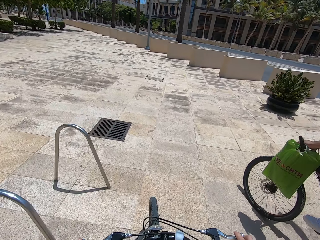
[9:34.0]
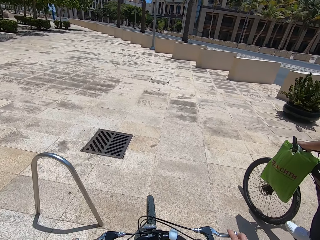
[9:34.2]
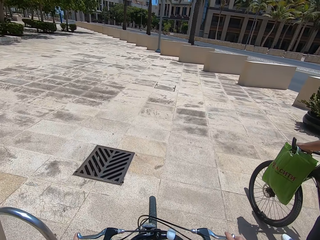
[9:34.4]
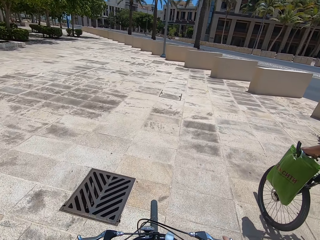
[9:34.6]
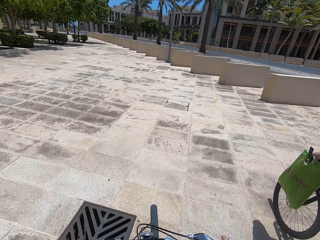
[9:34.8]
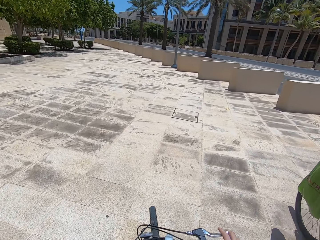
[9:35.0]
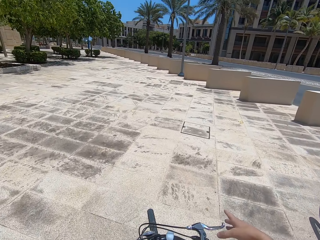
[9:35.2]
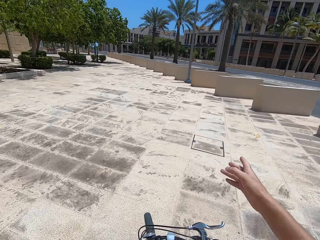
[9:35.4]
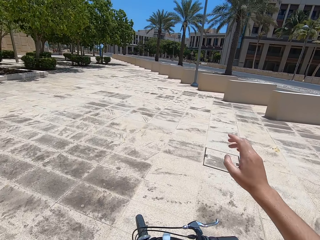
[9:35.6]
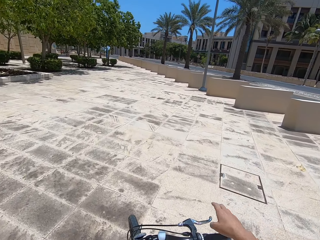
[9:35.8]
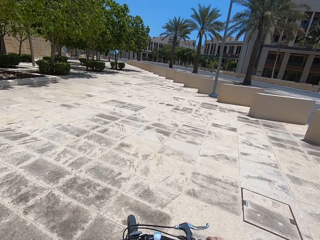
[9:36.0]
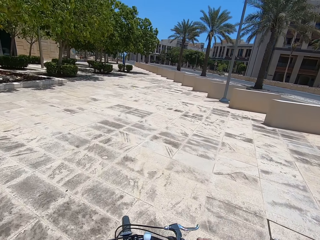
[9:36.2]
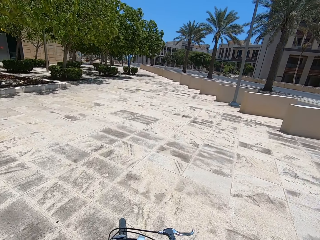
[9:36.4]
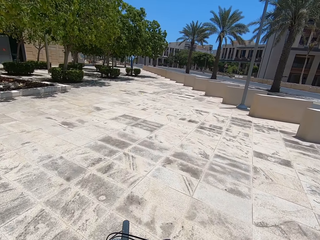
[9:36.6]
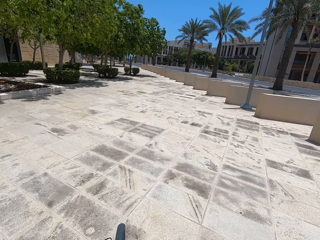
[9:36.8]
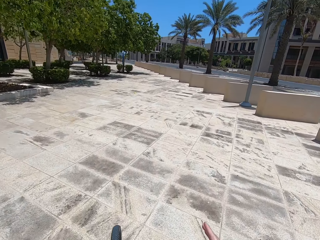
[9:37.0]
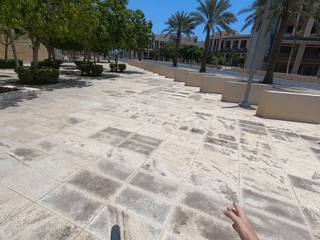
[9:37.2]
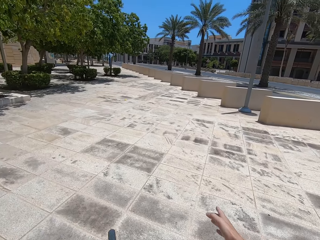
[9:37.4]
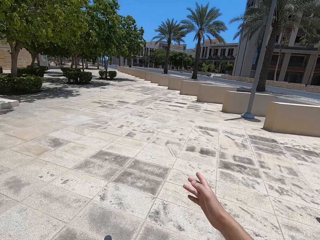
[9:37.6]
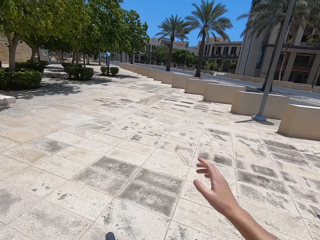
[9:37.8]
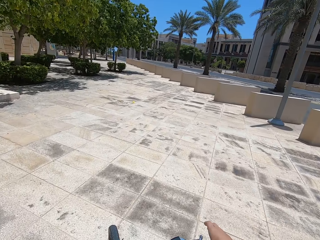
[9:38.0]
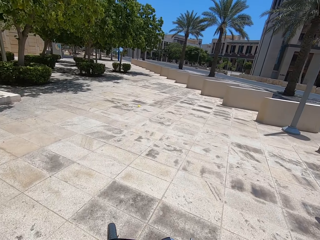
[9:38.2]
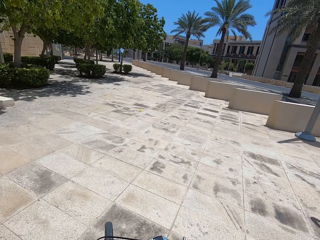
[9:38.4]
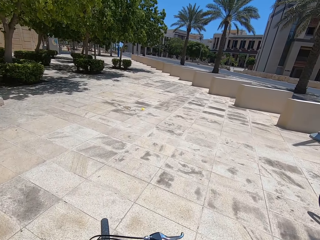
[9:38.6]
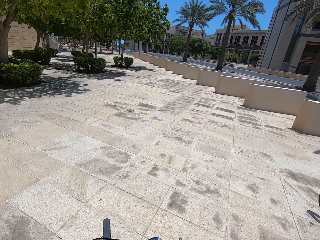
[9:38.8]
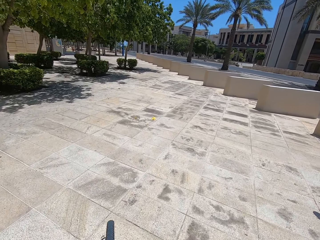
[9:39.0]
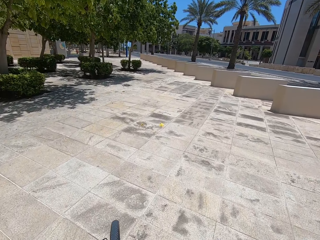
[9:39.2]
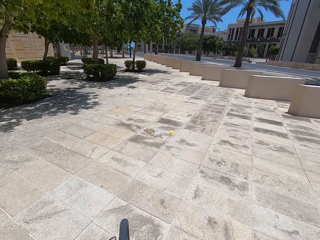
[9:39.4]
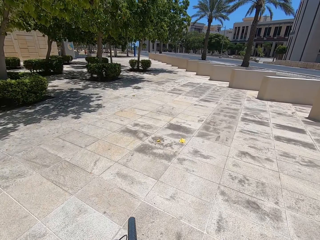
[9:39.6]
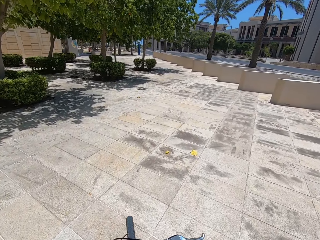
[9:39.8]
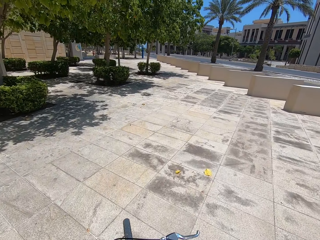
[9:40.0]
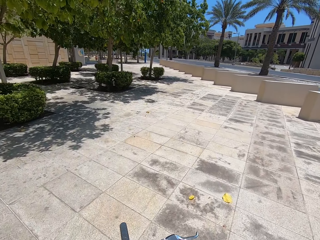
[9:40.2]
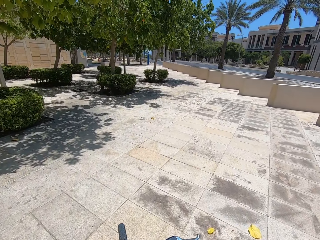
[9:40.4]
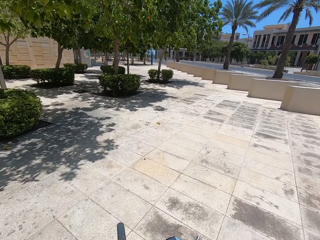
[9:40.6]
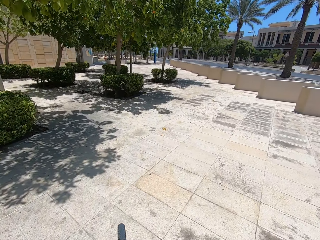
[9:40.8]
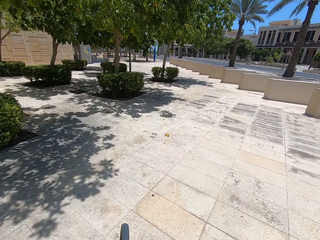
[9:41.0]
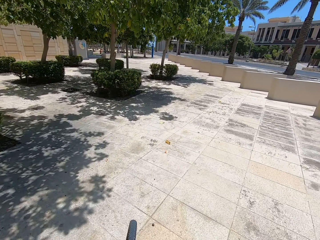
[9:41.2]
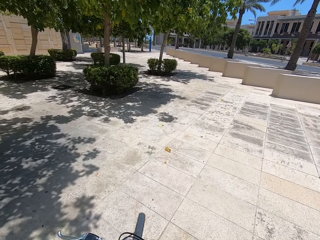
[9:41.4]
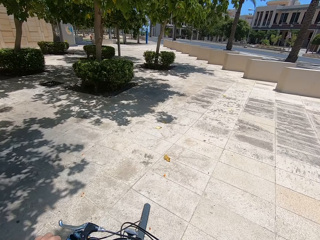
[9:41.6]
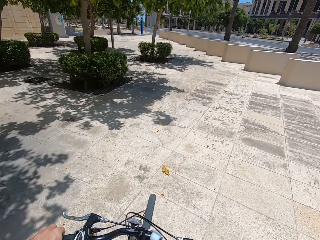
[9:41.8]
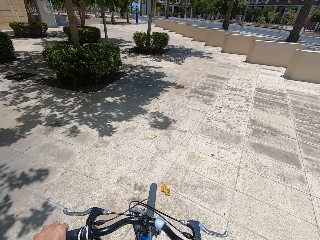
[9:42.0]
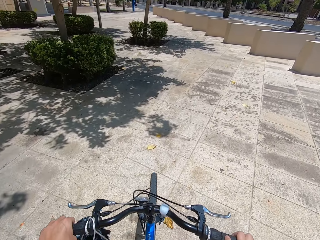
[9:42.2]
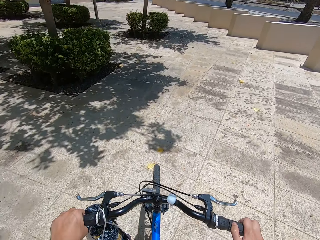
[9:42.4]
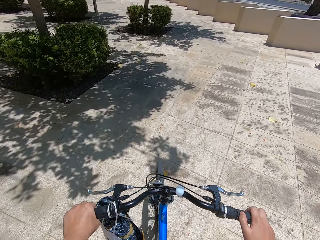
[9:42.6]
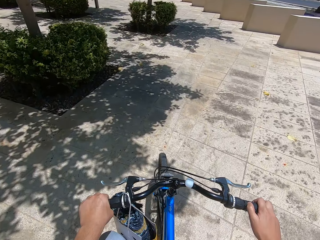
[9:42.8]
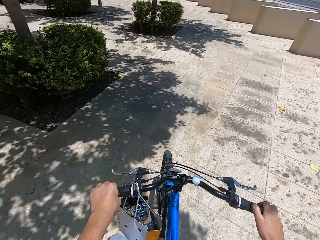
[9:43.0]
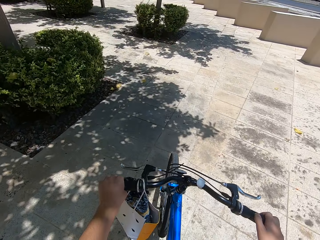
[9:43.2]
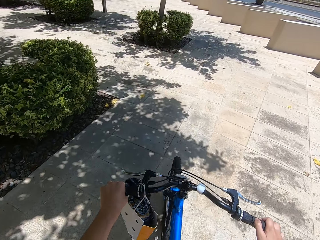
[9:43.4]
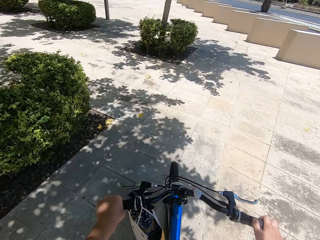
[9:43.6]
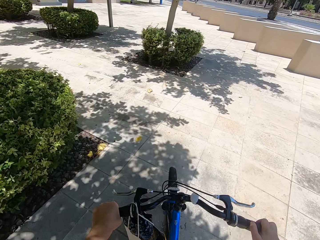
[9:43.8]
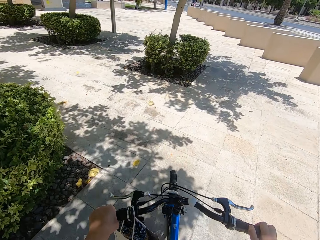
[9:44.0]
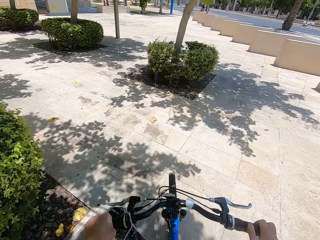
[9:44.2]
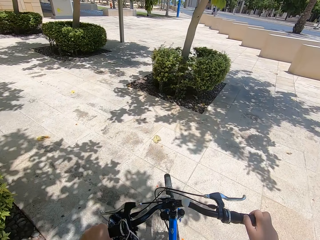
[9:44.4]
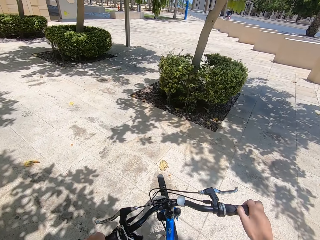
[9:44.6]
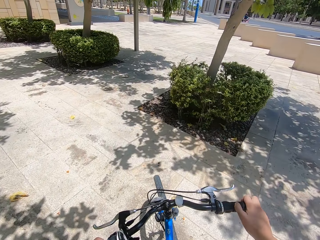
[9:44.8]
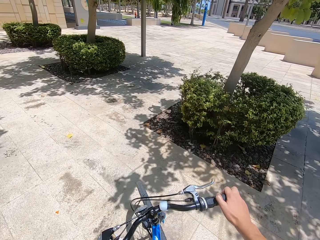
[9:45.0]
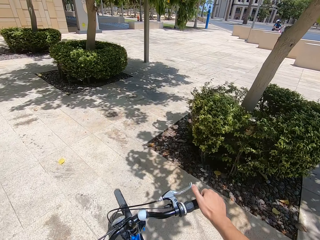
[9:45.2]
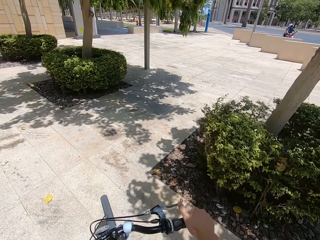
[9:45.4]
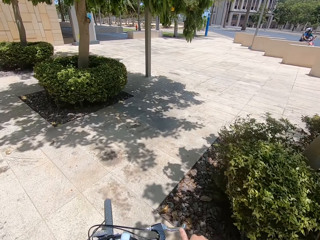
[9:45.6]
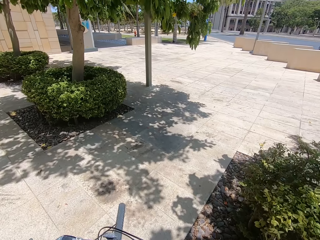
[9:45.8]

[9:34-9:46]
The camera wearer shows hand gestures. They speak with gestures. They ride a bike.

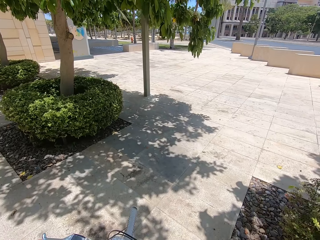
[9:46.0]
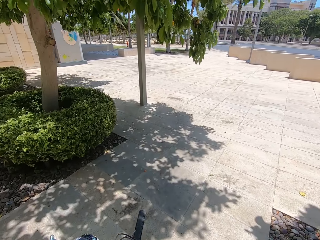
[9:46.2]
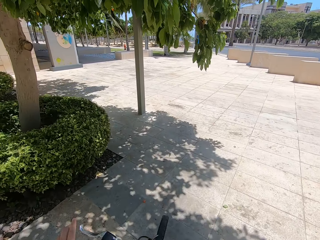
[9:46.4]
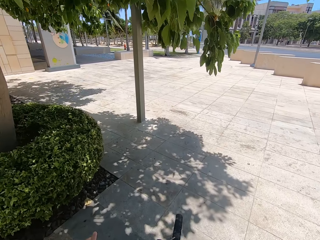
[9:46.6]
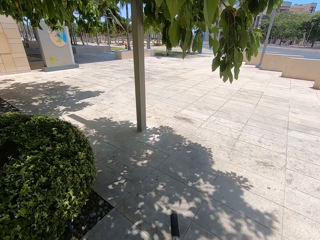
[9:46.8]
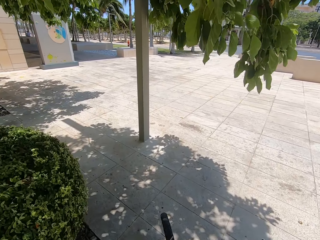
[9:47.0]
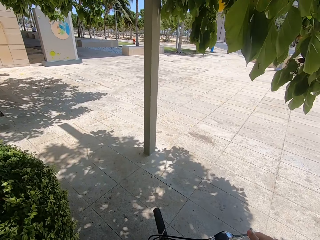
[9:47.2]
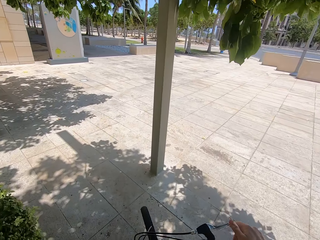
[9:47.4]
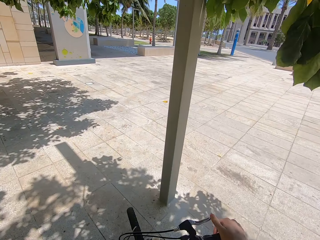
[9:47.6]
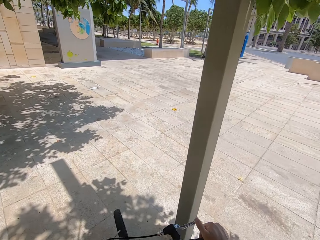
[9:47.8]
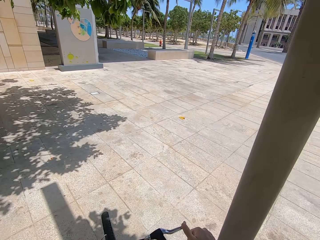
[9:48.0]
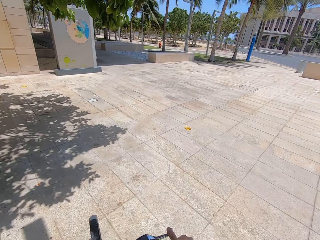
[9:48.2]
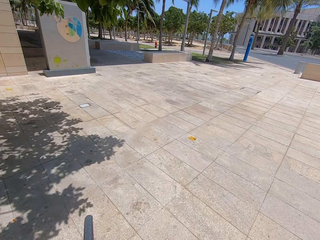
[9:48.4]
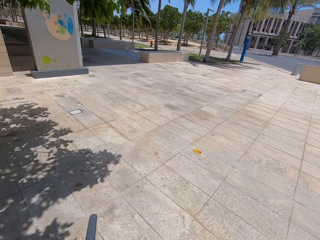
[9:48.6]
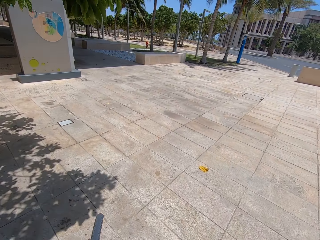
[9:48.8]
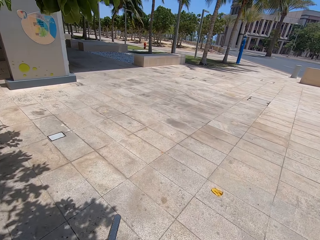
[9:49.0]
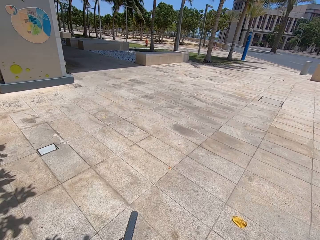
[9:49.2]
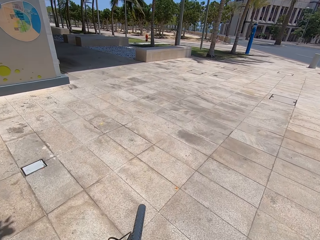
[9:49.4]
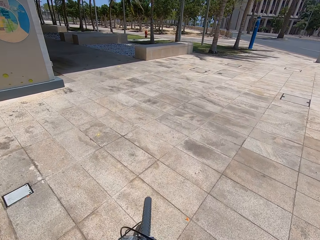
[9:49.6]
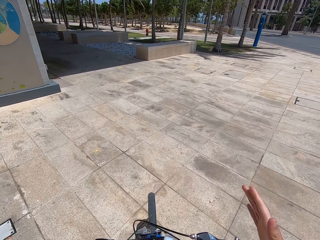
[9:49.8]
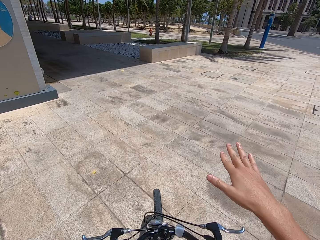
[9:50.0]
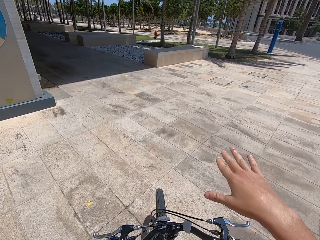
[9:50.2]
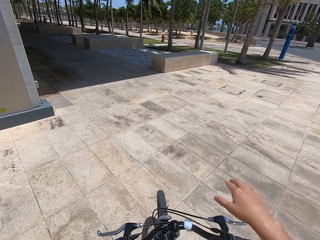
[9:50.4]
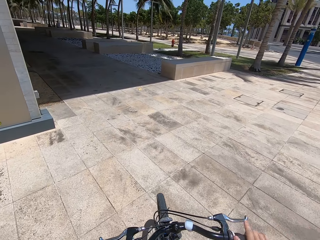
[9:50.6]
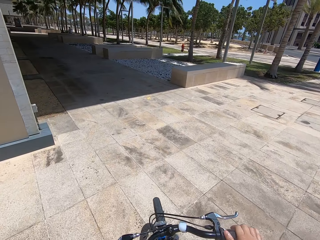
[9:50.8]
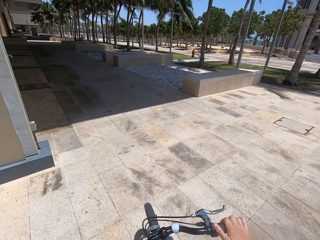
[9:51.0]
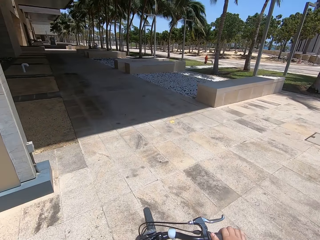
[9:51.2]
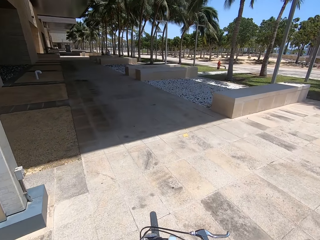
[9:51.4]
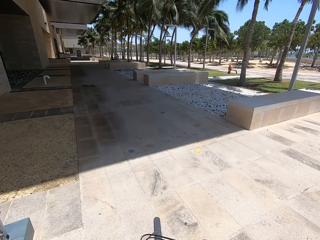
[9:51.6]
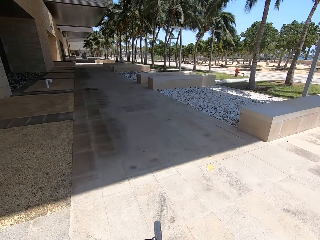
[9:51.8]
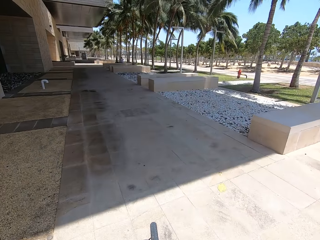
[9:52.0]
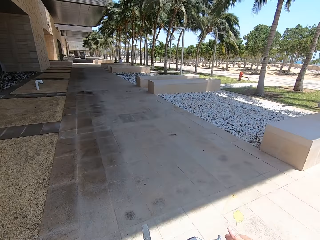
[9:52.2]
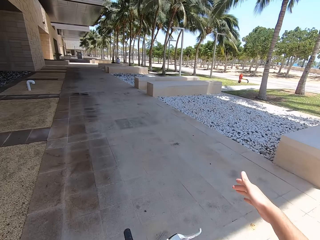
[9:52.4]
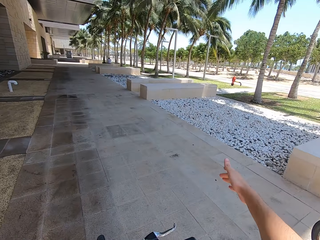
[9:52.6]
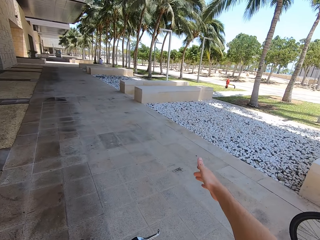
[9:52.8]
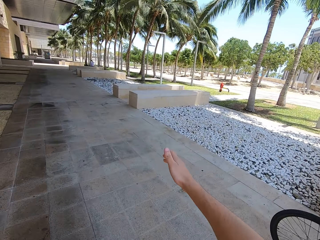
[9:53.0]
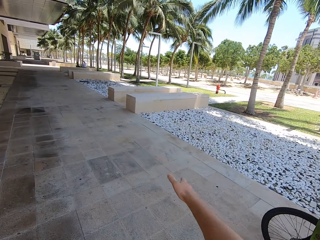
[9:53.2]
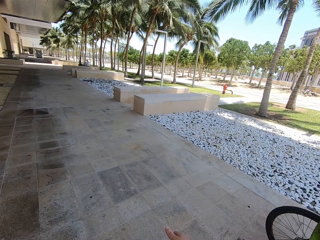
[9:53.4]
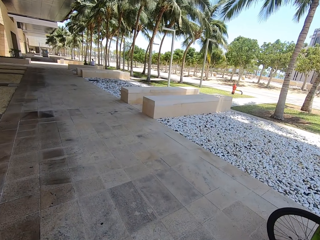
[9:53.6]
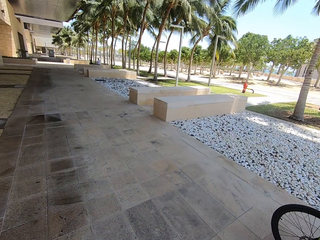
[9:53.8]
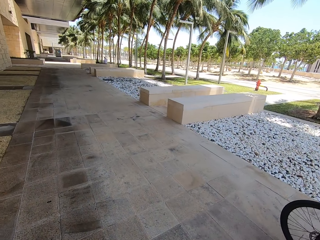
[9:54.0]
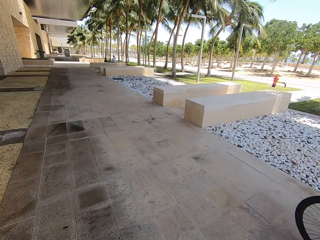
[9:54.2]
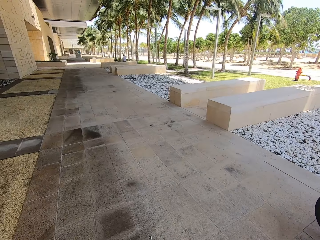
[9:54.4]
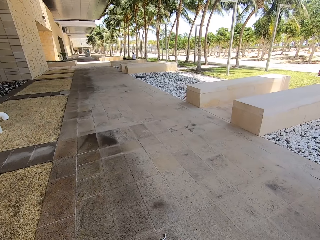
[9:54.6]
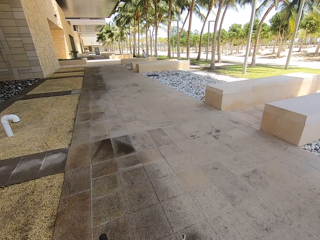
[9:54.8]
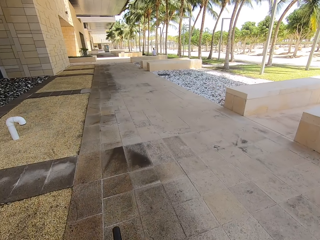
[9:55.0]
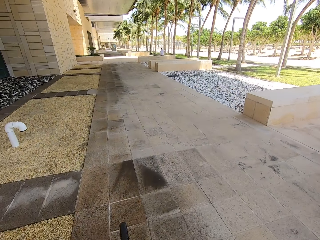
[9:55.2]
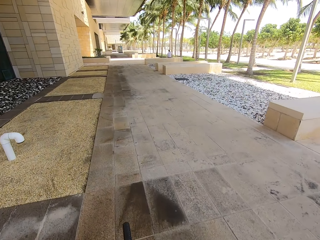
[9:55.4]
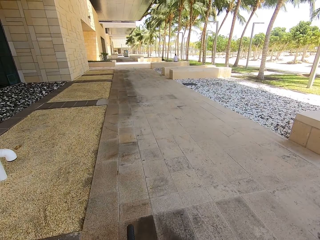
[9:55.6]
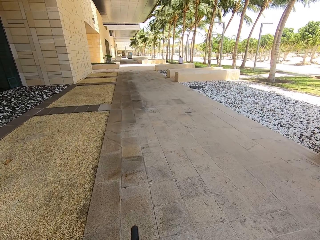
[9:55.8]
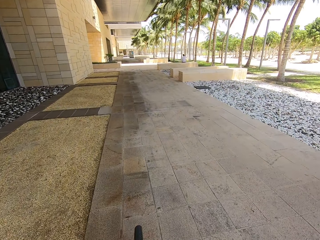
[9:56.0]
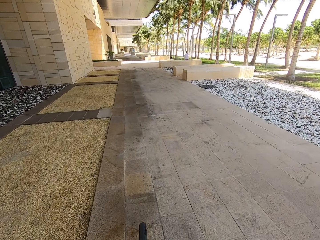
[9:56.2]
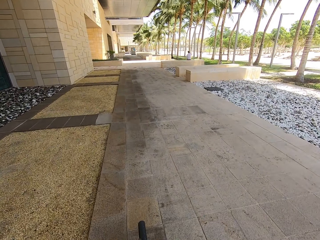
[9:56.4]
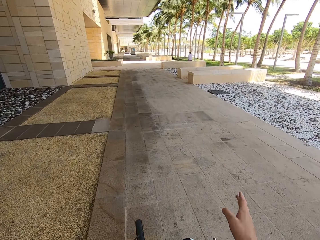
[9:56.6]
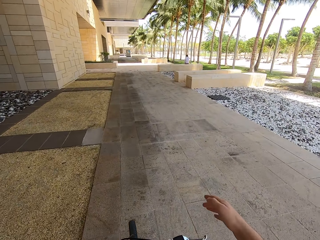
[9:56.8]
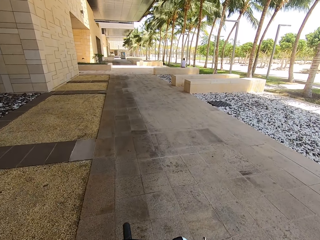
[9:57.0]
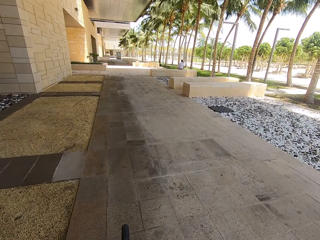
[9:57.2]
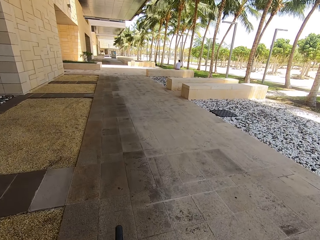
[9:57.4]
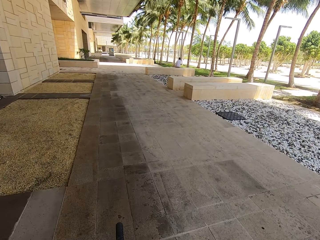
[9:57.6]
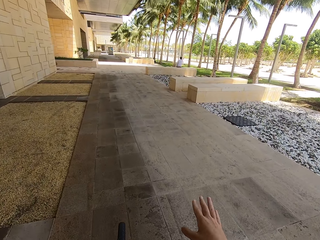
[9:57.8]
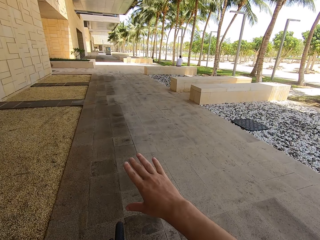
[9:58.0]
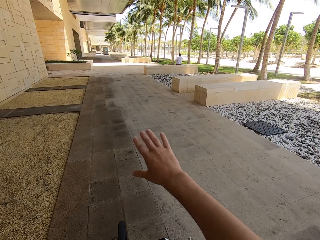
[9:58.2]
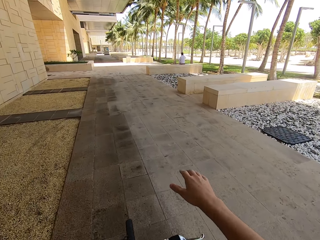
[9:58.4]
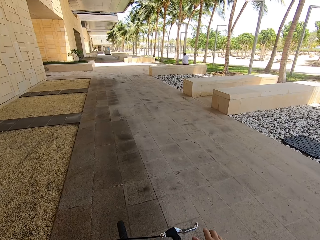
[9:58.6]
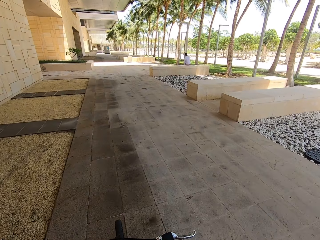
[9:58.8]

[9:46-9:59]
The camera wearer speaks with gestures. They show hand gestures. They ride a bike.
